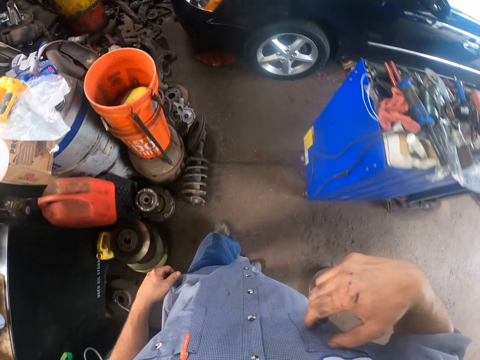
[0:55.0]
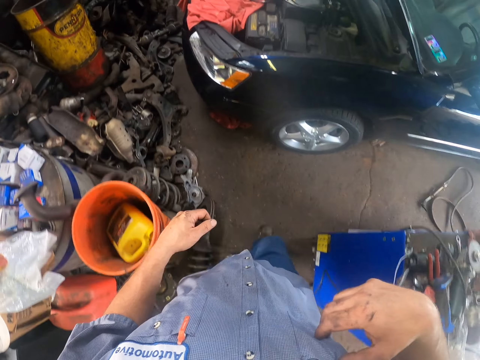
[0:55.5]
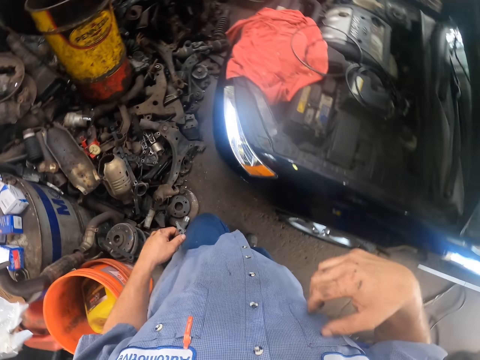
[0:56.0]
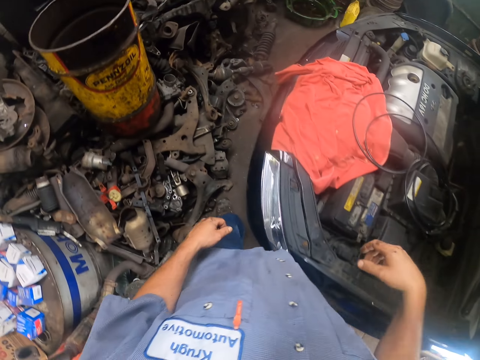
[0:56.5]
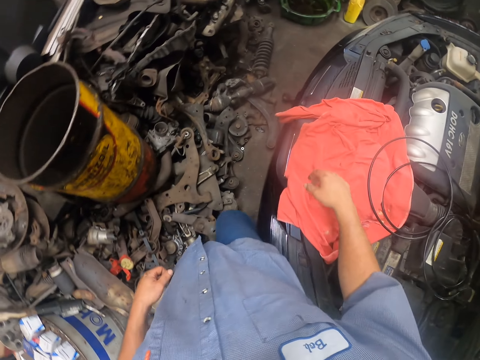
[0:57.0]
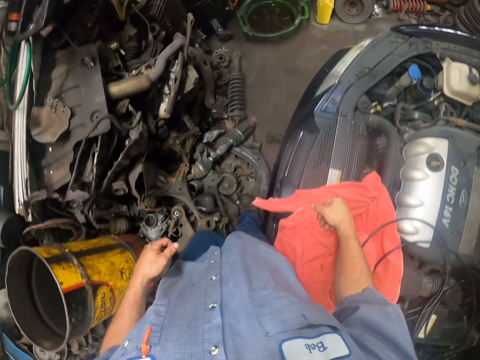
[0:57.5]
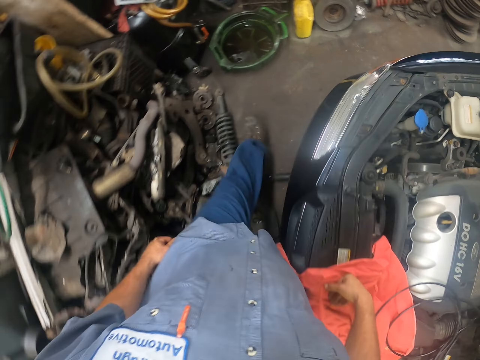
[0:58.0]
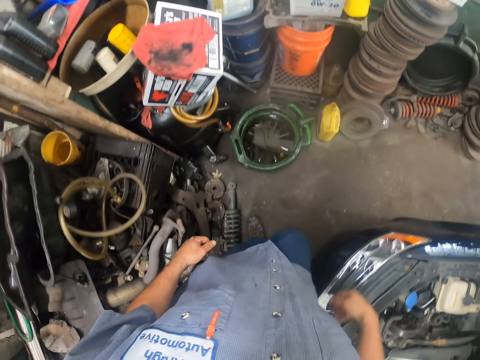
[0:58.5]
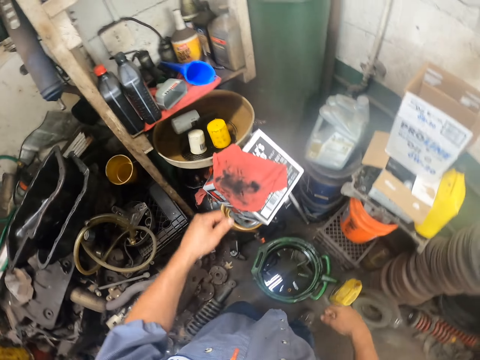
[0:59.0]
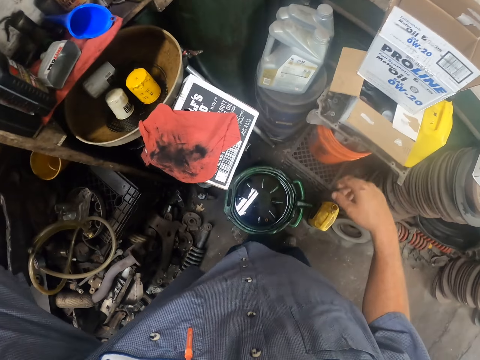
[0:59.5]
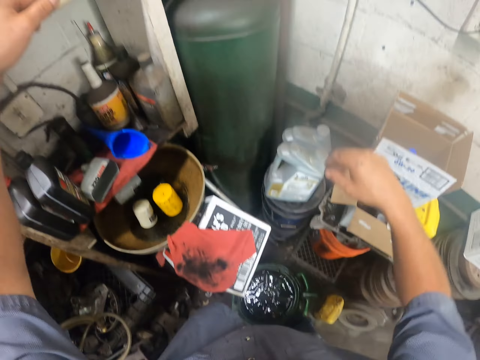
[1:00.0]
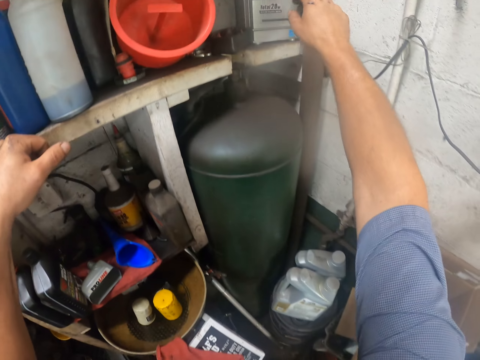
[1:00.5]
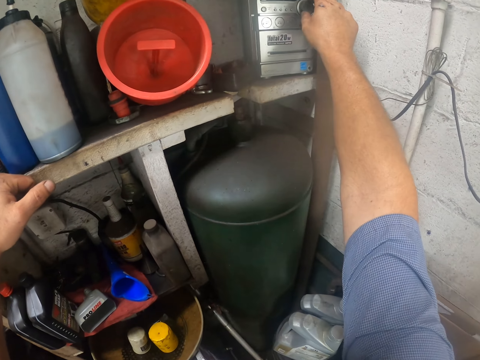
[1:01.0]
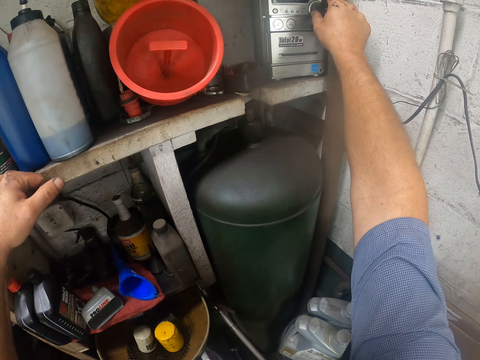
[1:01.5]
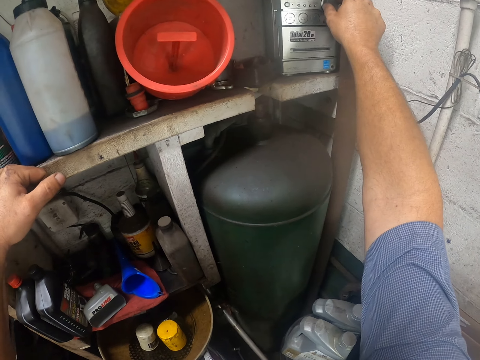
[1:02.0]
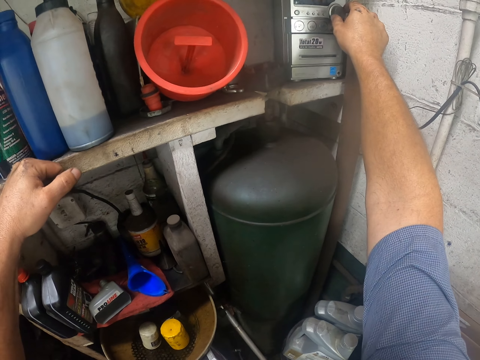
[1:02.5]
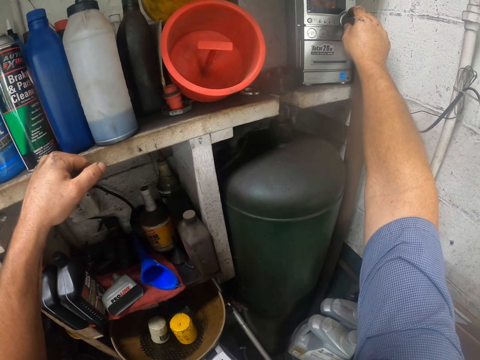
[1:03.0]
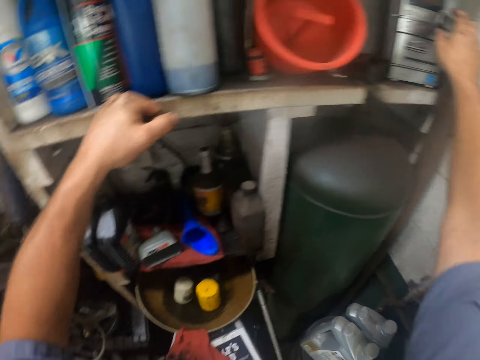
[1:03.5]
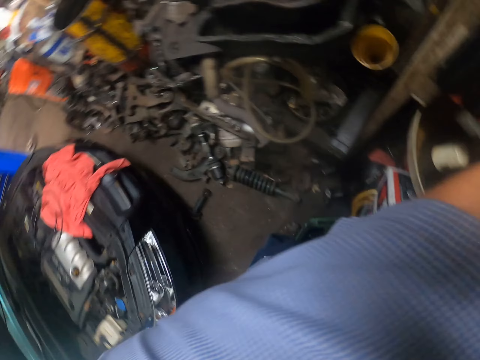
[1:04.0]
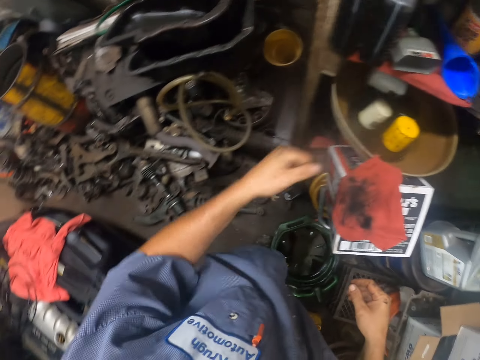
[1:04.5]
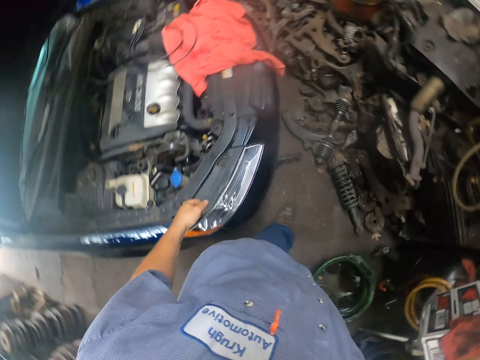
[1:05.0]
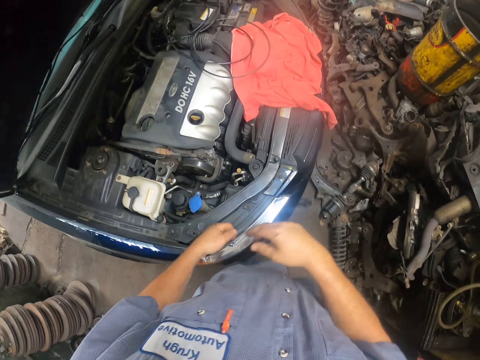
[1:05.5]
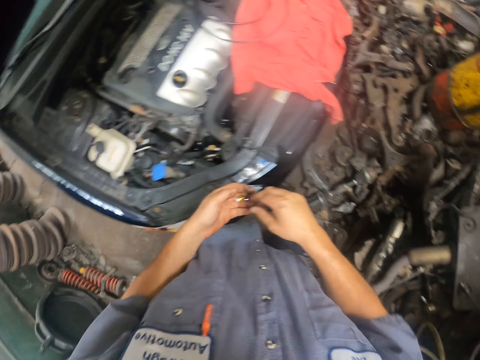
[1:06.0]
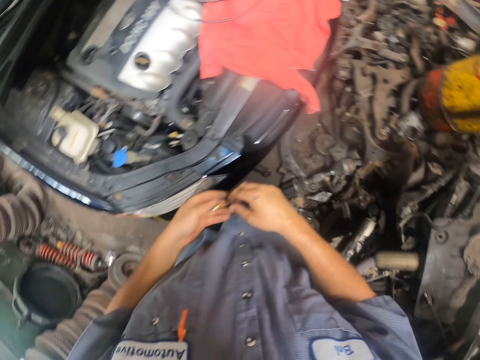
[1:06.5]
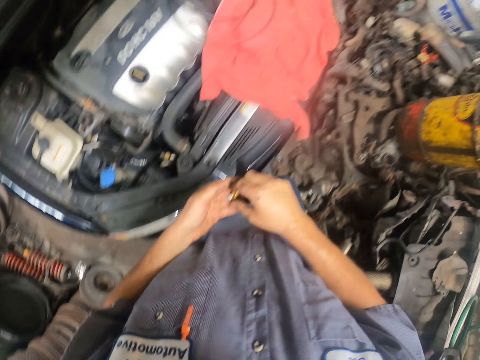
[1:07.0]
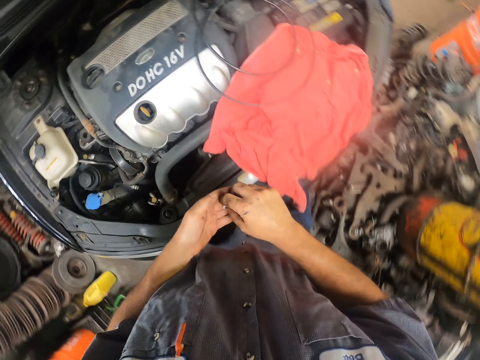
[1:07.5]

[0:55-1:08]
The camera wearer tunes the radio. They turn off the gas. They look around. They walk.

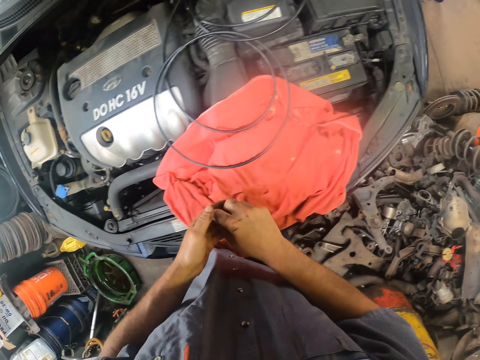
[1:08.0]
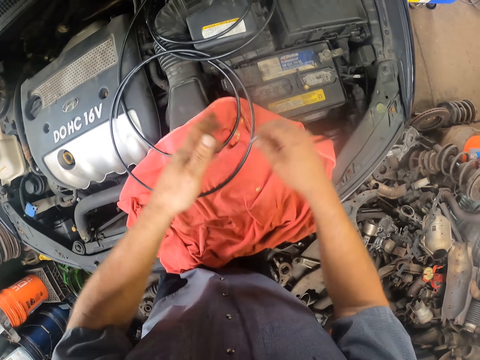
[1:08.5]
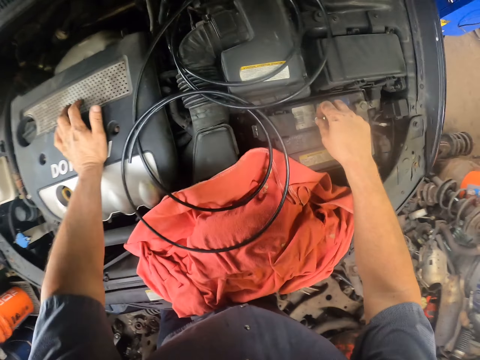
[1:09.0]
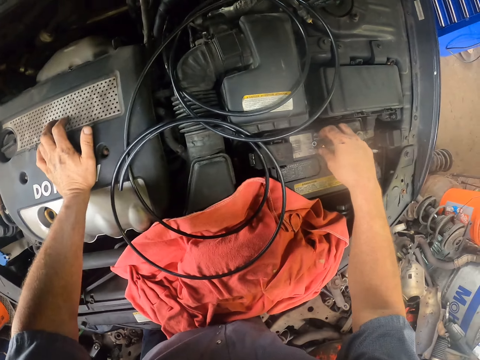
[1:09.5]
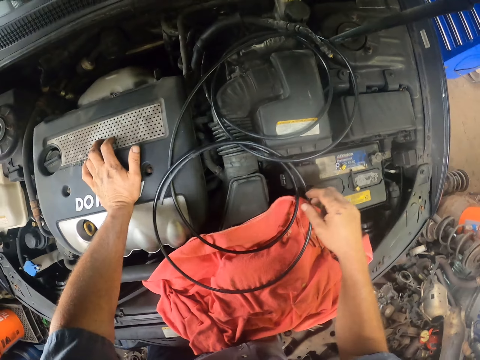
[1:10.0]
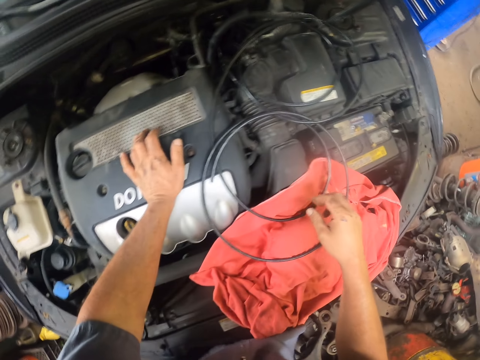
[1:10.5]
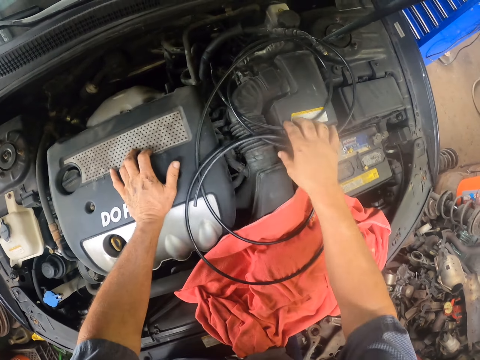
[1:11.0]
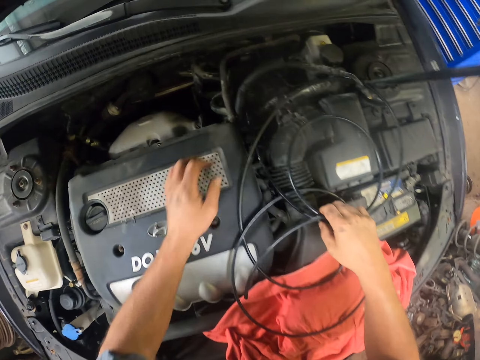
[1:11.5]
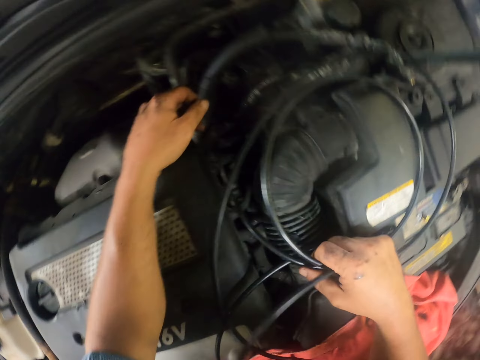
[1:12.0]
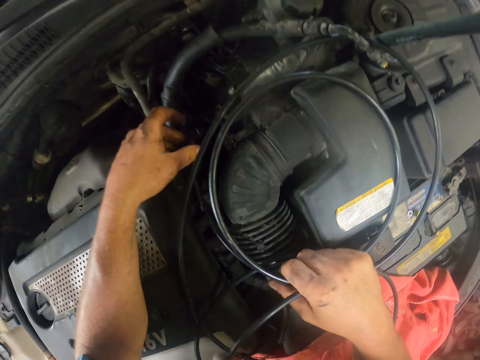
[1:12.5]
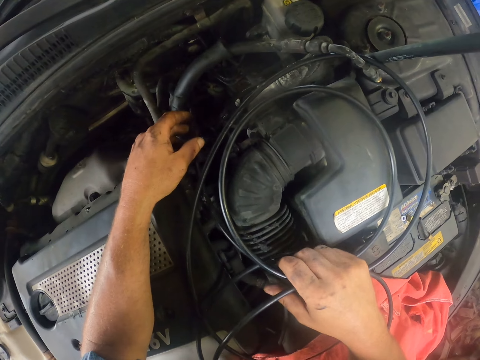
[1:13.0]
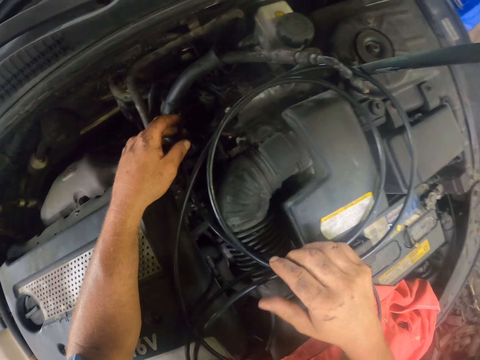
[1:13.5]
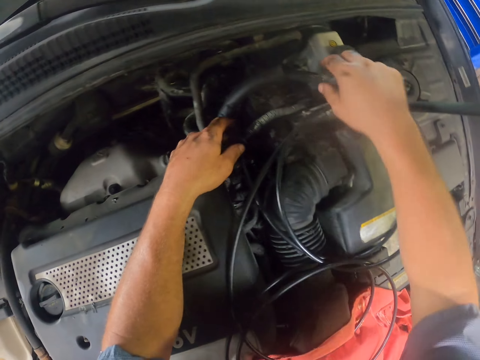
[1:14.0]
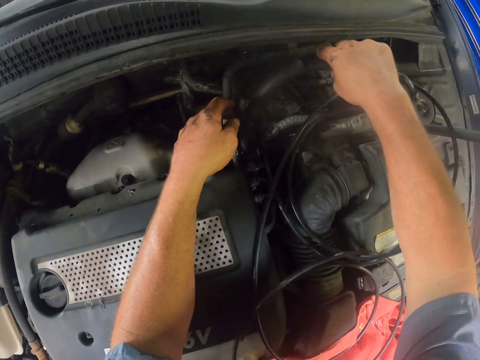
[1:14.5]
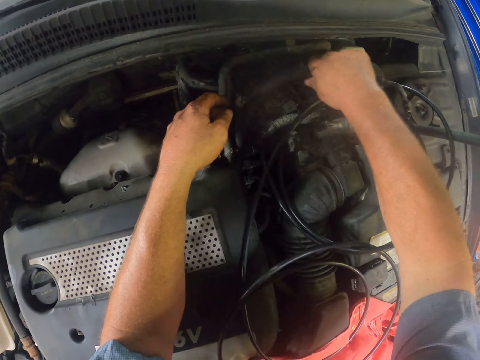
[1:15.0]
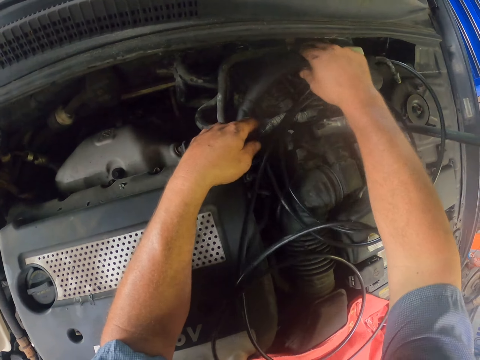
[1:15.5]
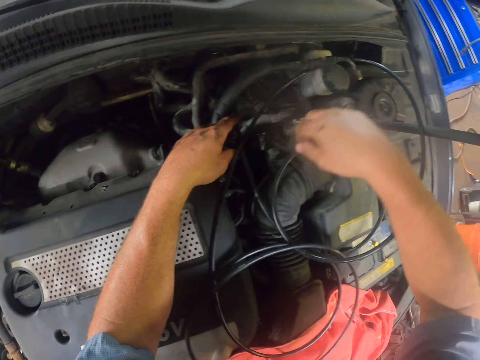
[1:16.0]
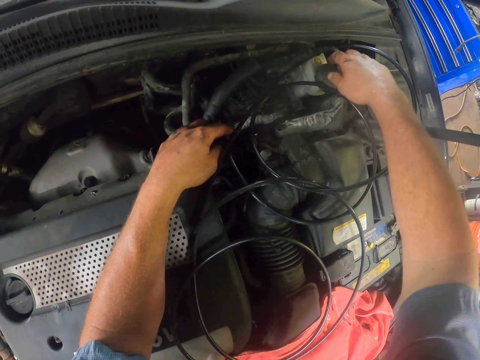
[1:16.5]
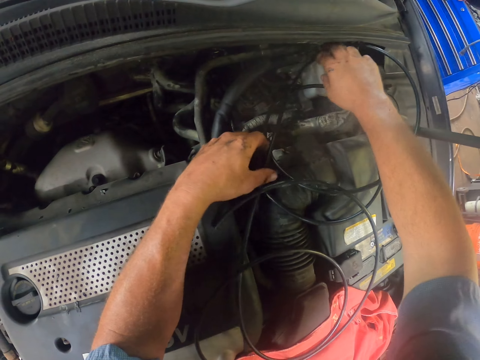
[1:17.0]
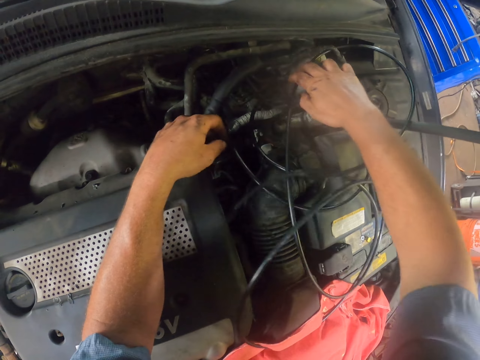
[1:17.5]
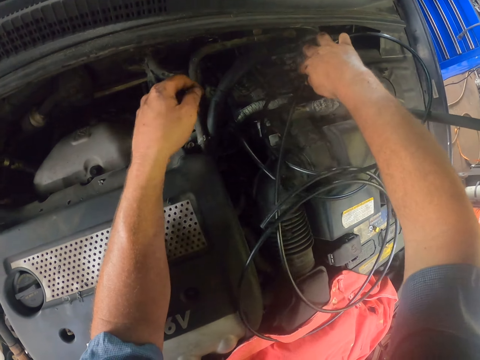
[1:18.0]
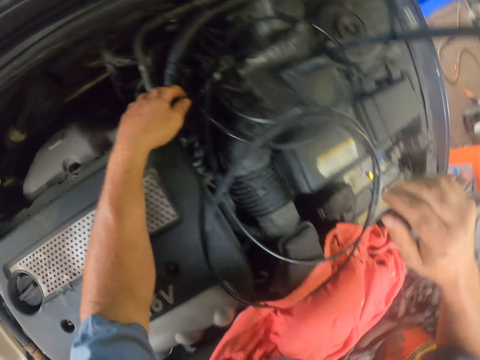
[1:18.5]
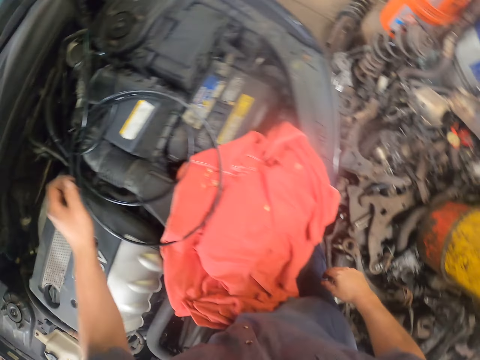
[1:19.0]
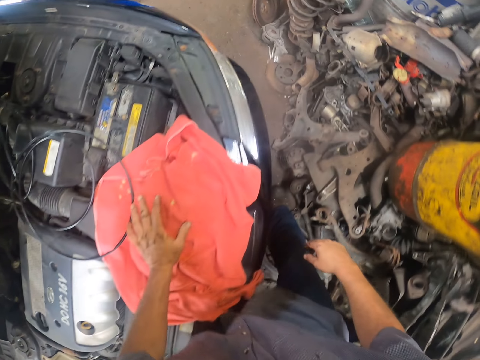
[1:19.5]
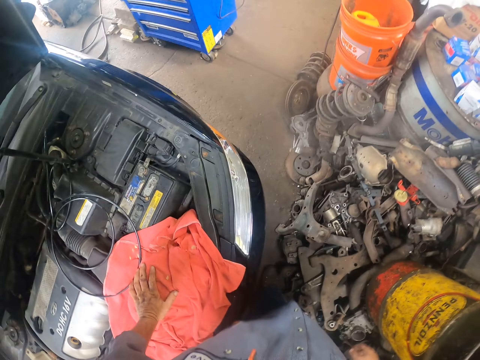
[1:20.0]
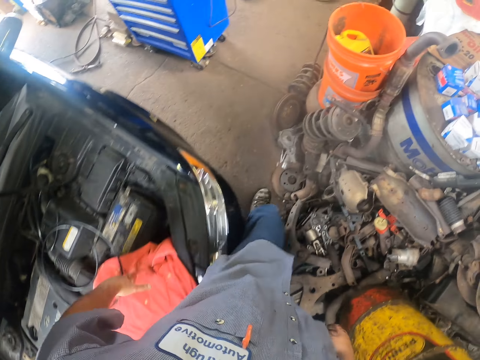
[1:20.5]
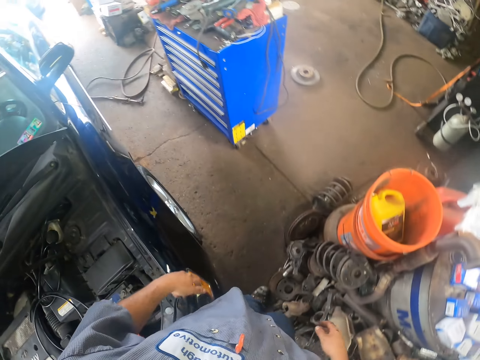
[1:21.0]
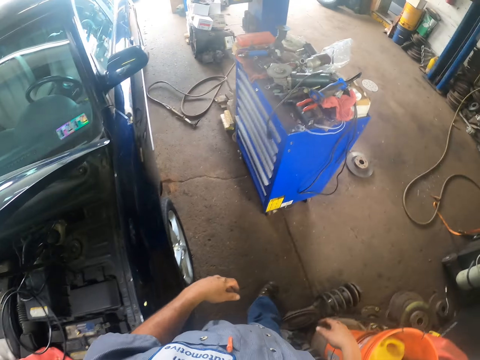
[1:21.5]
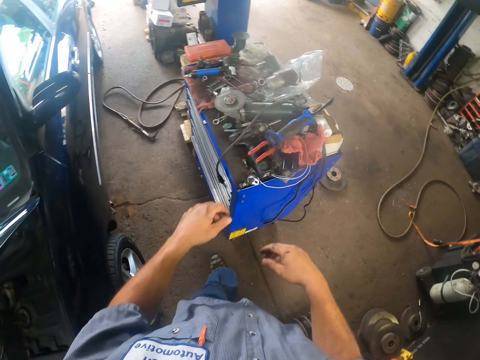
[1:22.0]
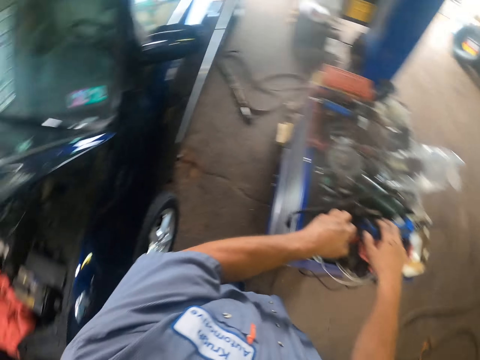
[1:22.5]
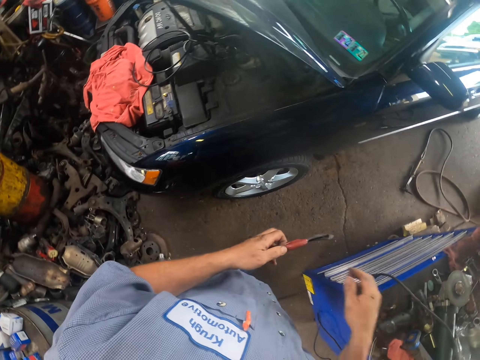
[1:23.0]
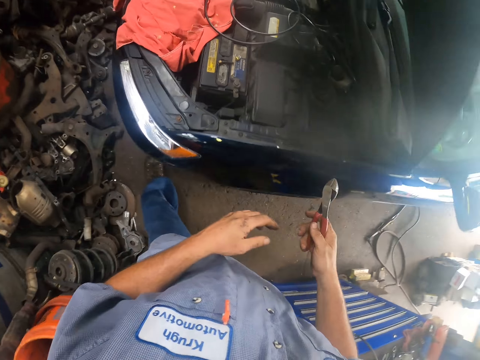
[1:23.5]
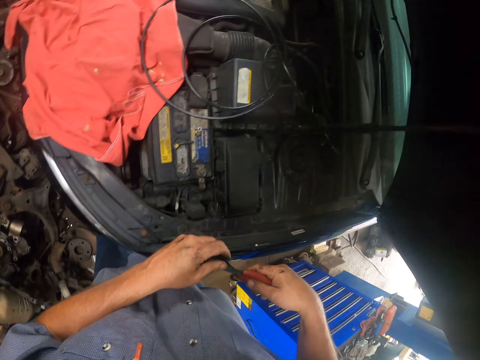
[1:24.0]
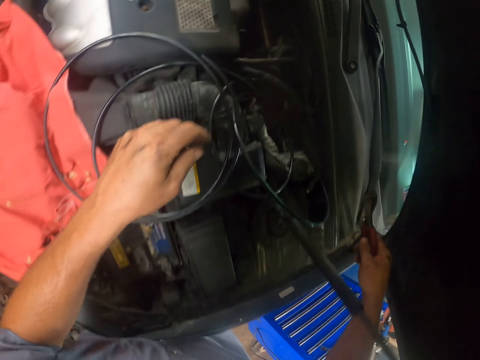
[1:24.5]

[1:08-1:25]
The camera wearer puts a nut on the car battery. They touch cables in the car engine. They pull a pipe. They walk in the garage. They take pliers from the tool box.
